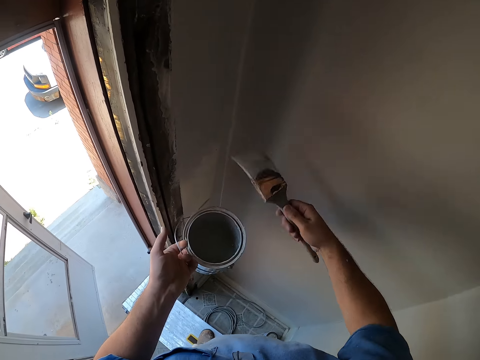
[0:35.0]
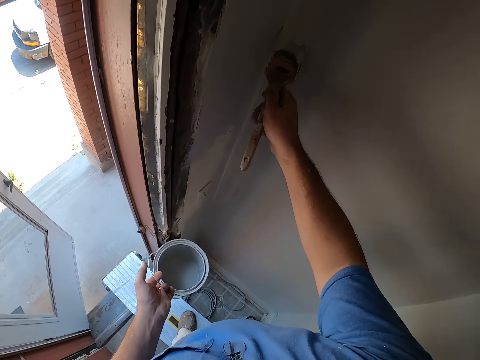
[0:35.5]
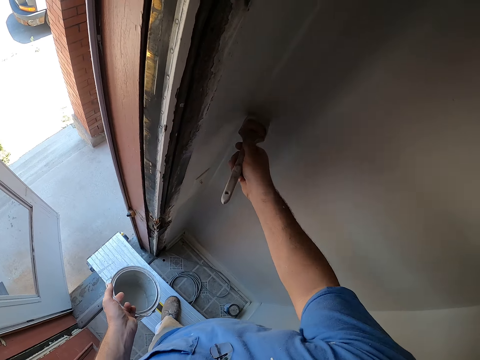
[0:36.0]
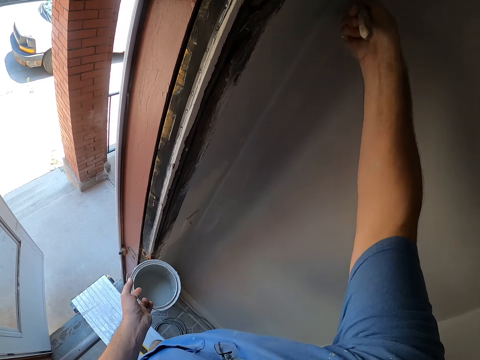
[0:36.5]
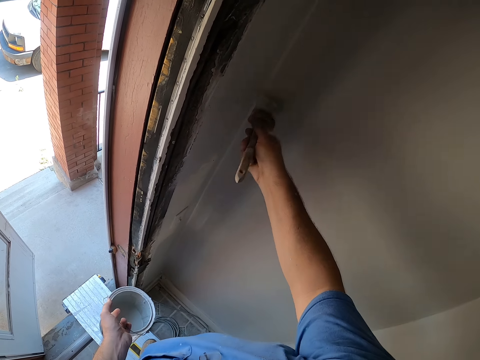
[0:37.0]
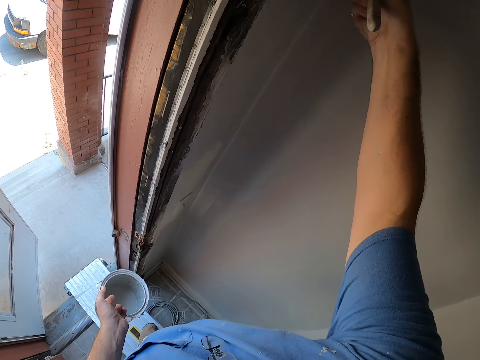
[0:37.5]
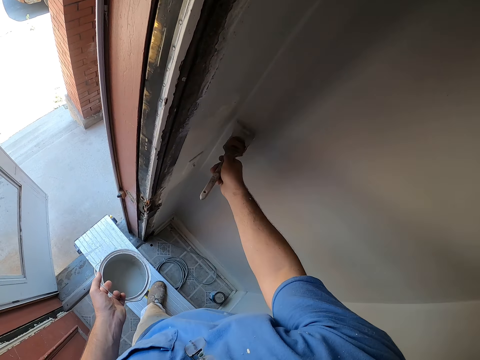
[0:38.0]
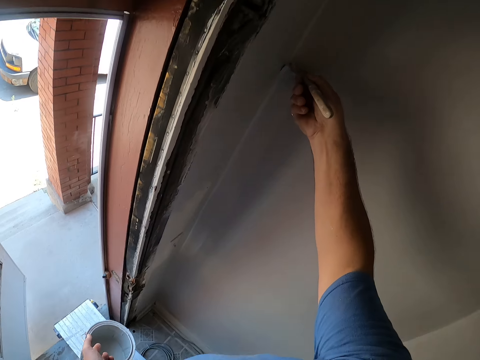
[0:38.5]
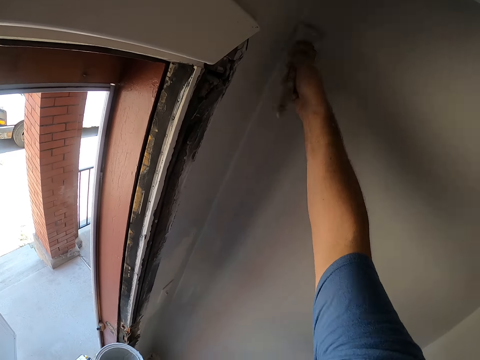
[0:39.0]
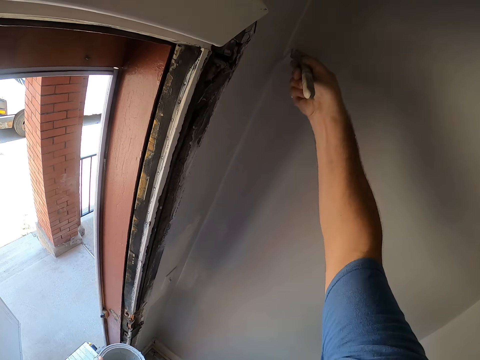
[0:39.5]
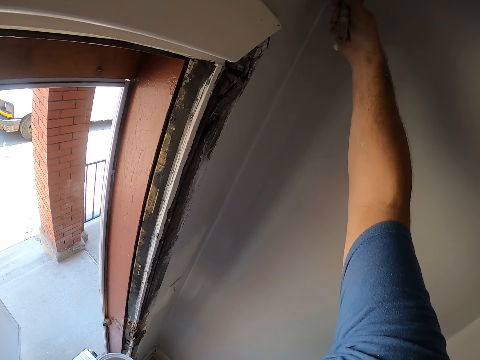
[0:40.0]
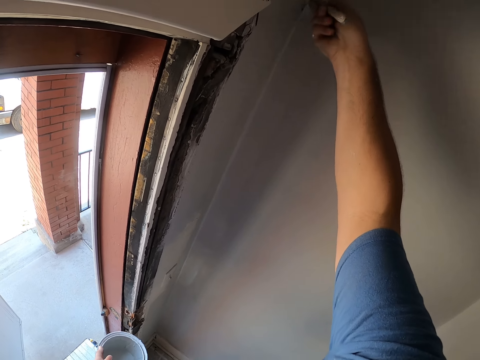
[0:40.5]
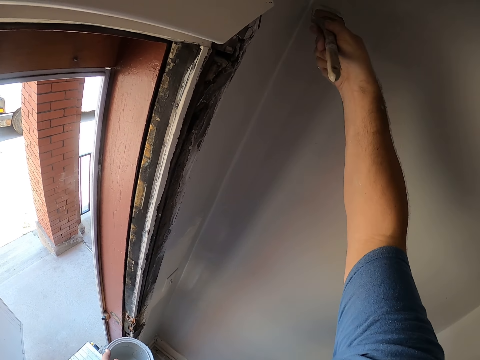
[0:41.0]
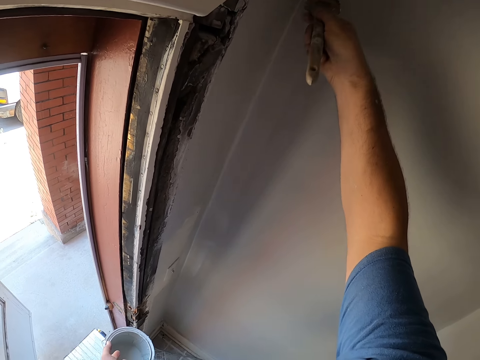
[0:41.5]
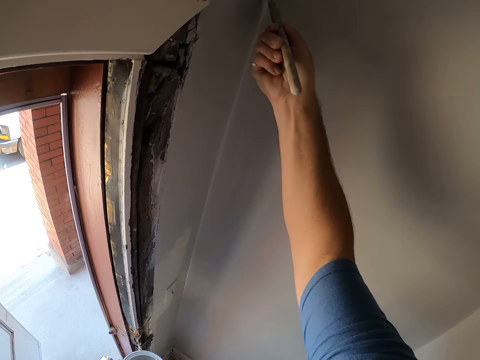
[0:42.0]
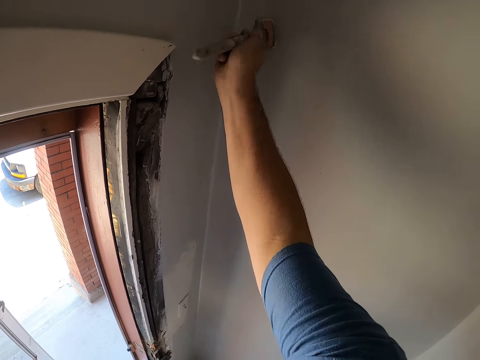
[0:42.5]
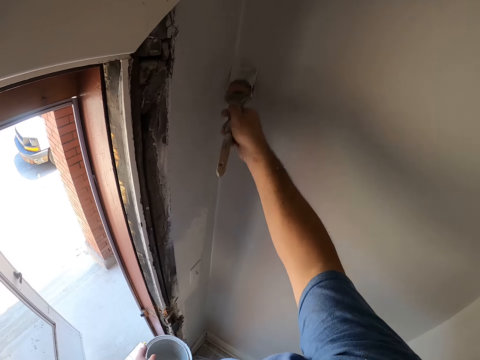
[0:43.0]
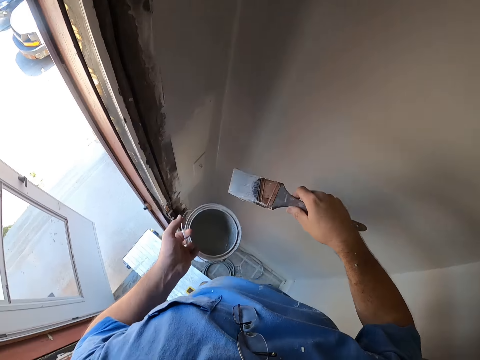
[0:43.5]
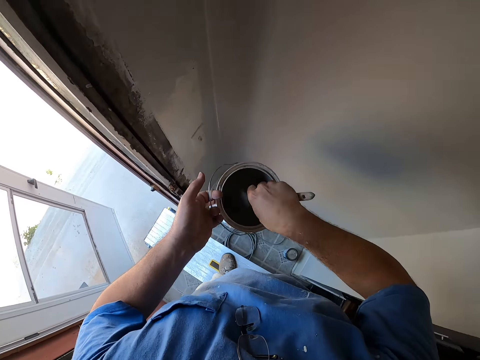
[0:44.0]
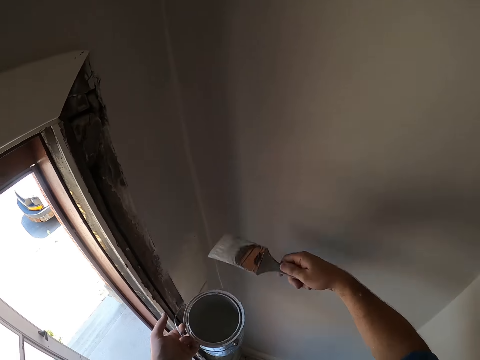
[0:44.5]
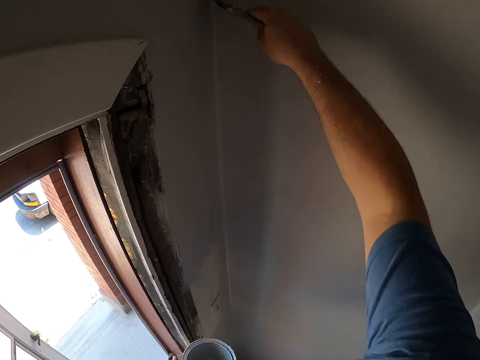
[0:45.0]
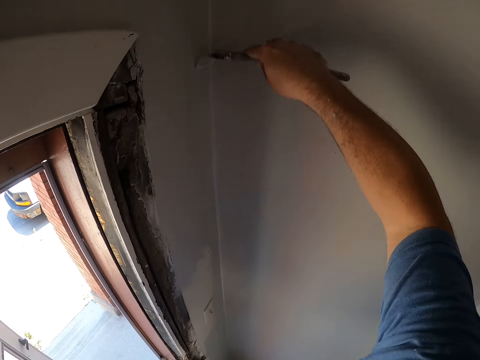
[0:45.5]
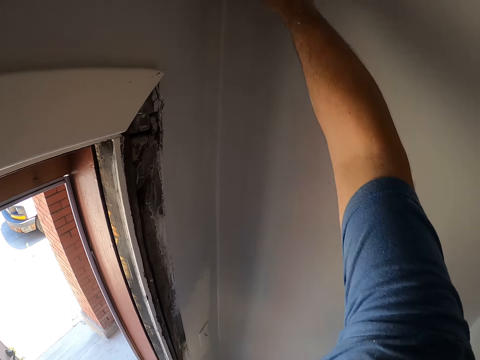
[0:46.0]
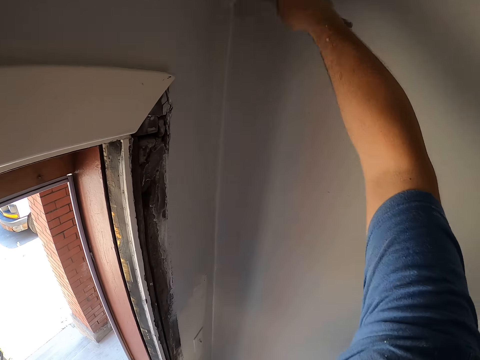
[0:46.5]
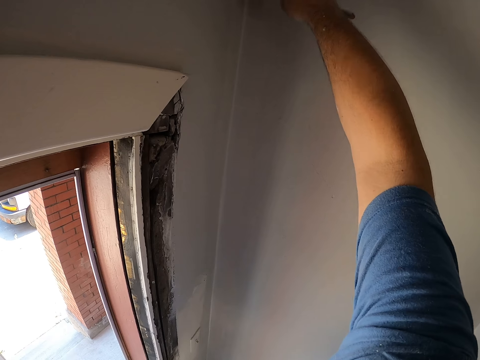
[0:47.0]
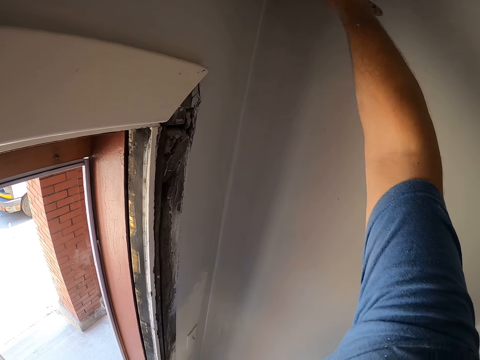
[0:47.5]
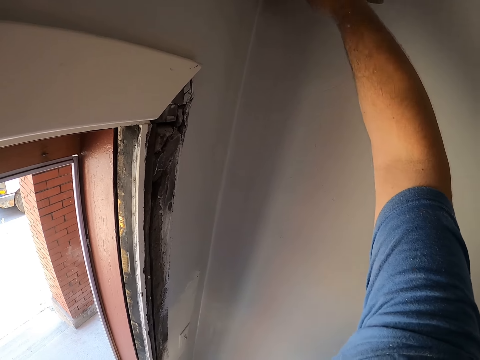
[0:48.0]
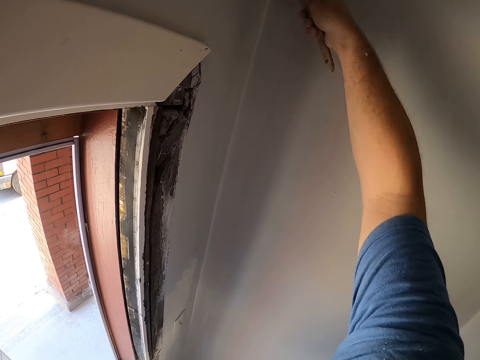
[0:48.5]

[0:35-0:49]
The camera wearer paints the corner wall with the paint brush. They take some paint from the paint can with the paint brush. They paint the corner wall with the paint brush.

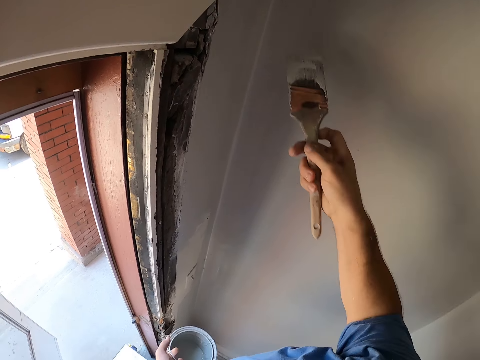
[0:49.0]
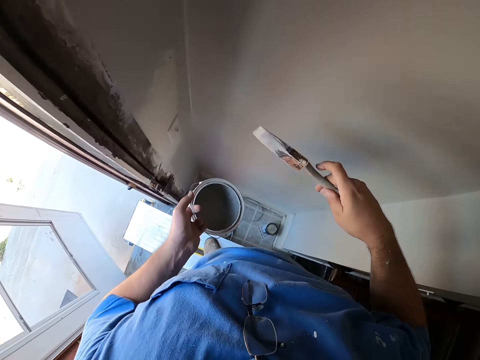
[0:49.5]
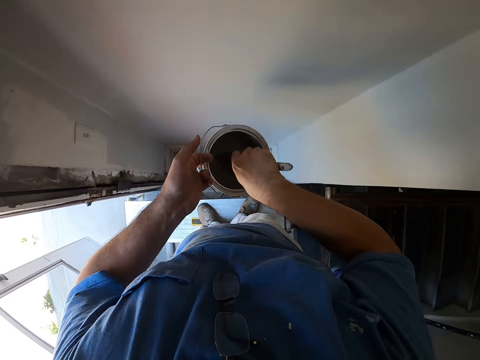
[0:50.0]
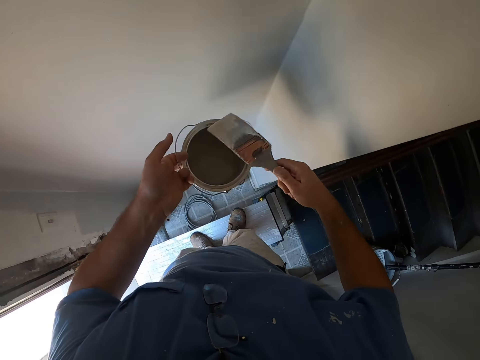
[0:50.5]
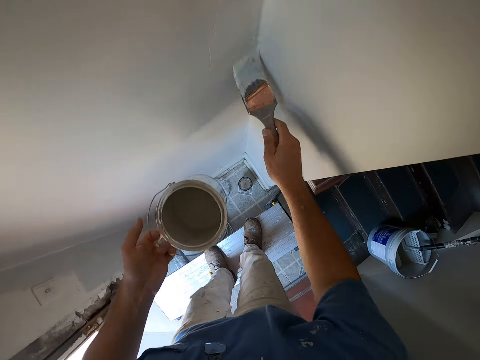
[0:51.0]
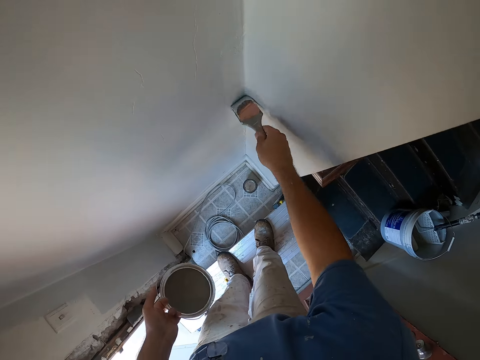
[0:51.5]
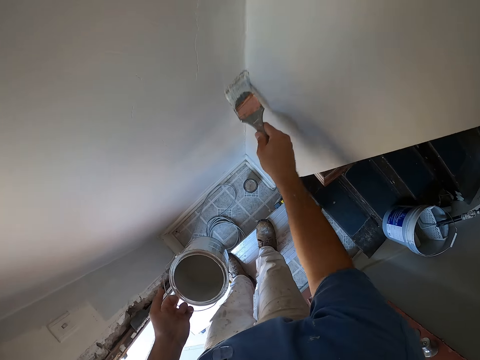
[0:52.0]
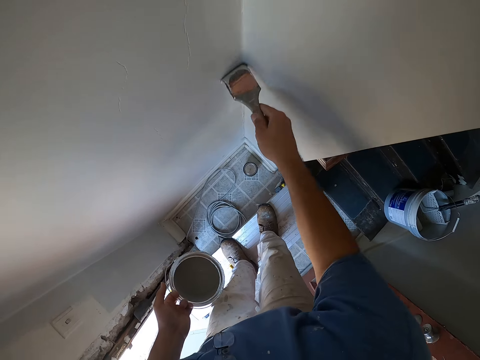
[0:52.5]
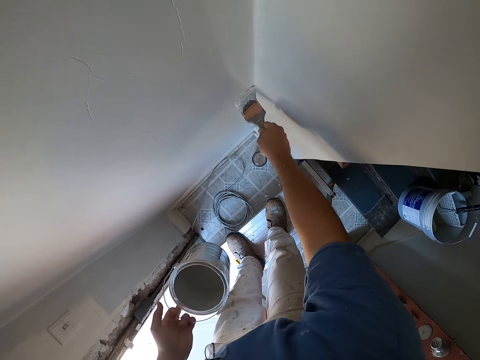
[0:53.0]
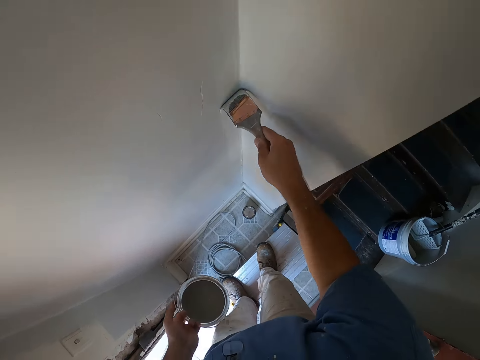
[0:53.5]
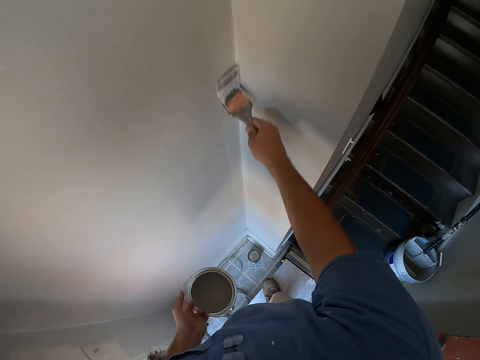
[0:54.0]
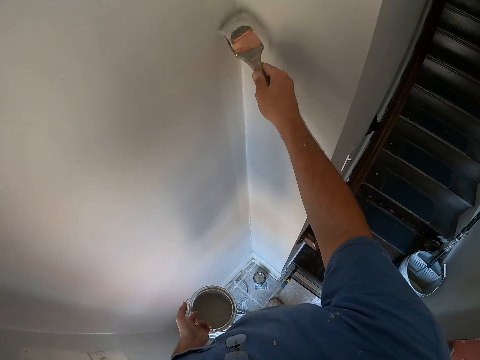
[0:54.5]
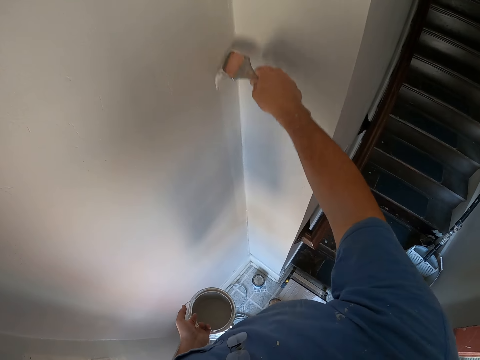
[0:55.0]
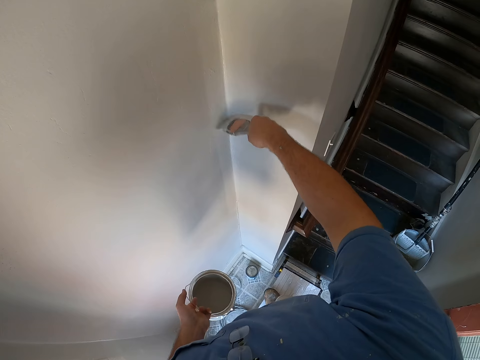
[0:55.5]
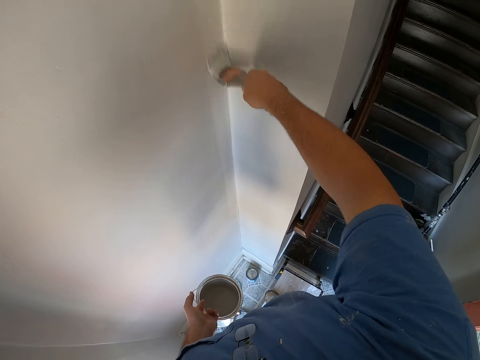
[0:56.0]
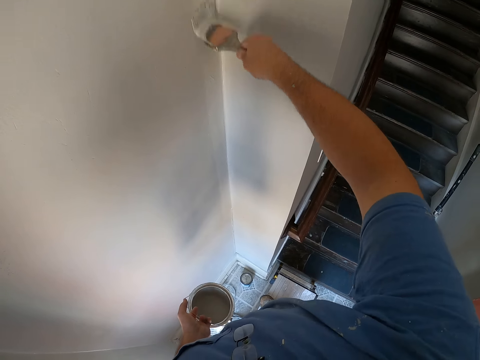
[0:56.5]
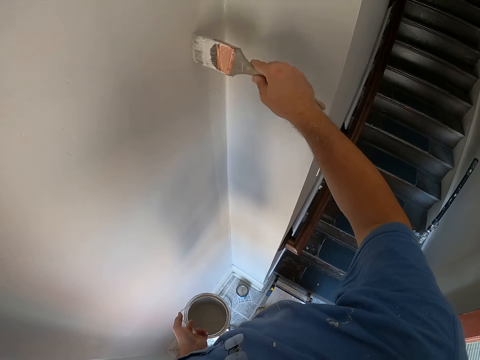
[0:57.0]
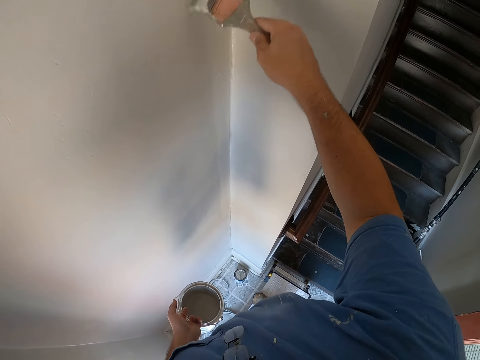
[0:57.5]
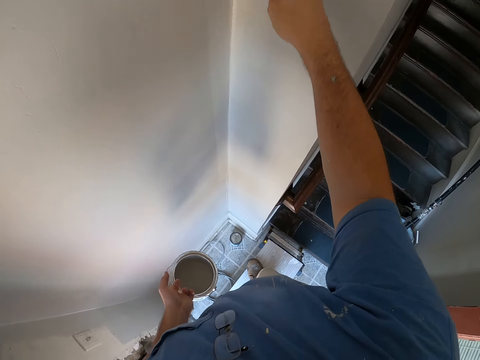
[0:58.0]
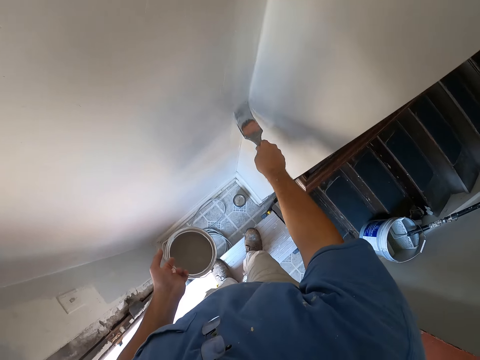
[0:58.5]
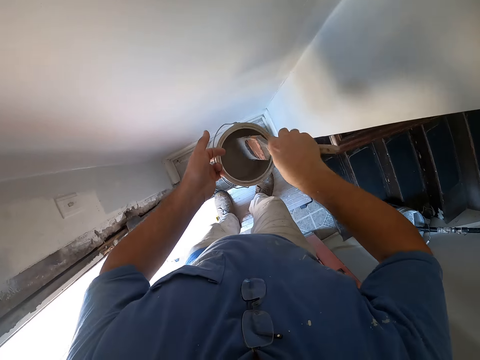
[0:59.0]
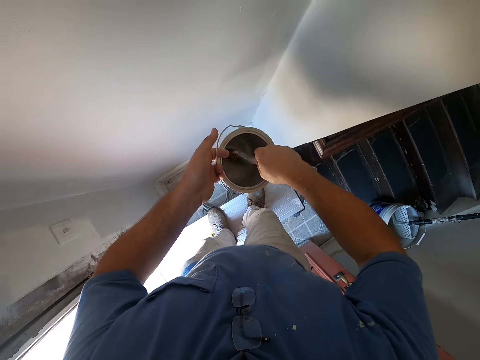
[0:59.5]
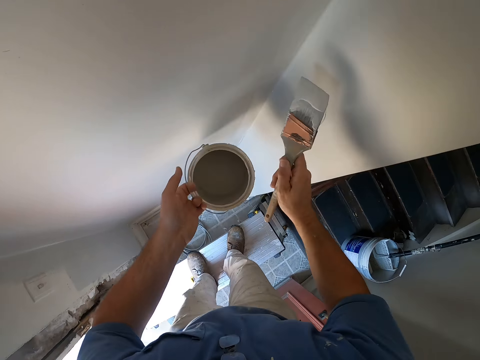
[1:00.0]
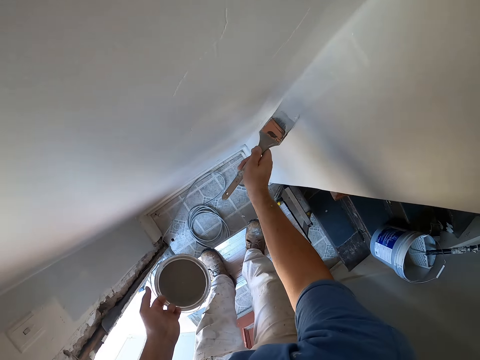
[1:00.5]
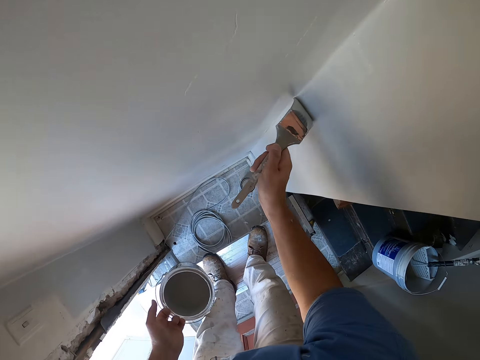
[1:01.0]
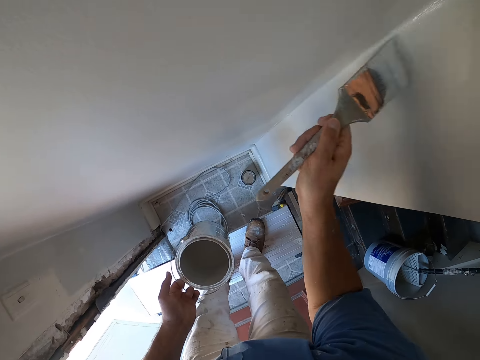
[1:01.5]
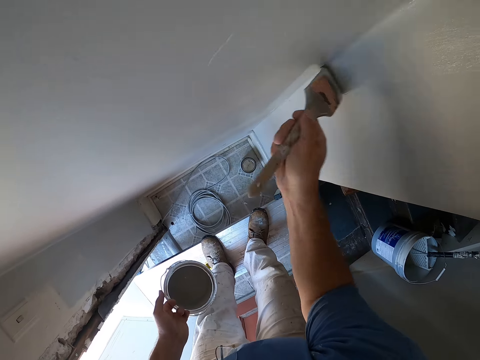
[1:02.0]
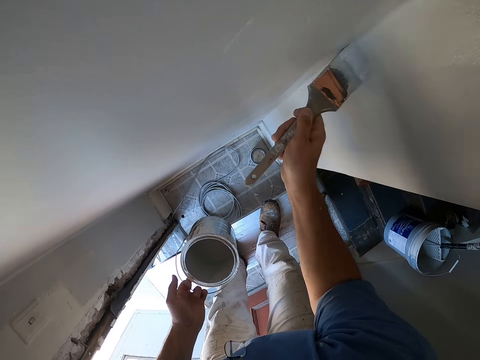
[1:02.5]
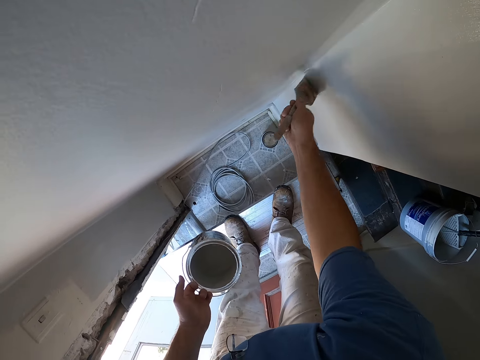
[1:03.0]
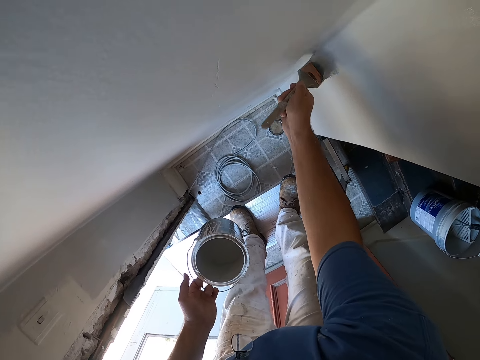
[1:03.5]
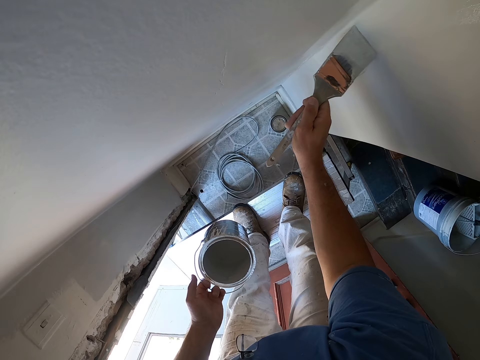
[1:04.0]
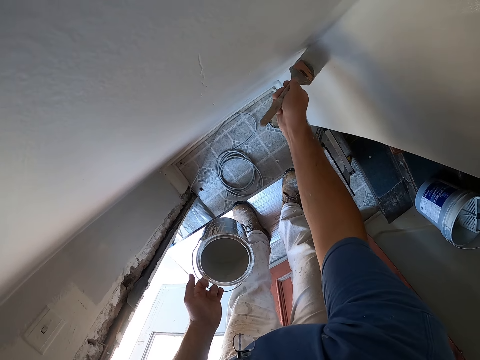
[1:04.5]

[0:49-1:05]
The camera wearer takes some paint from the paint can with the paint brush. They paint the corner wall with the paint brush. They take some paint from the paint can with the paint brush. They paint the corner wall with the paint brush.
